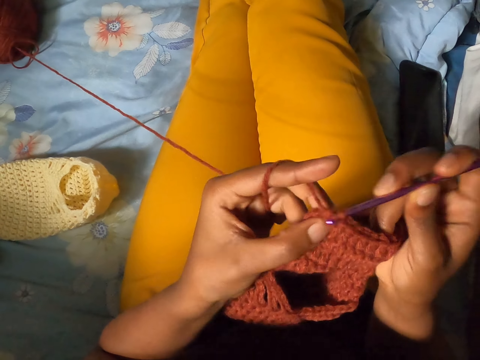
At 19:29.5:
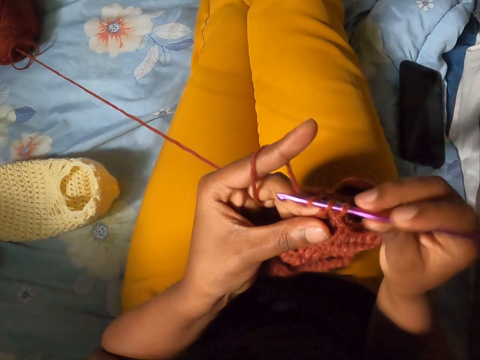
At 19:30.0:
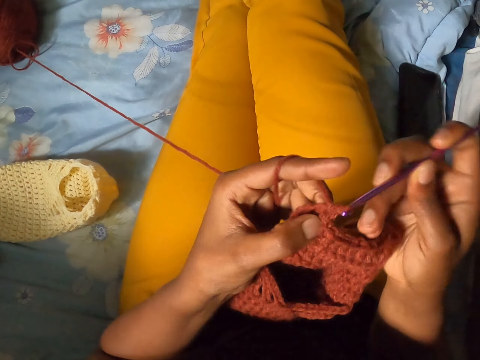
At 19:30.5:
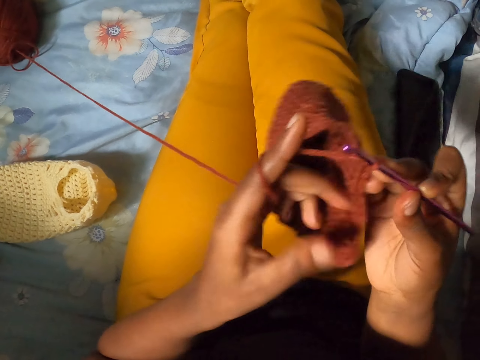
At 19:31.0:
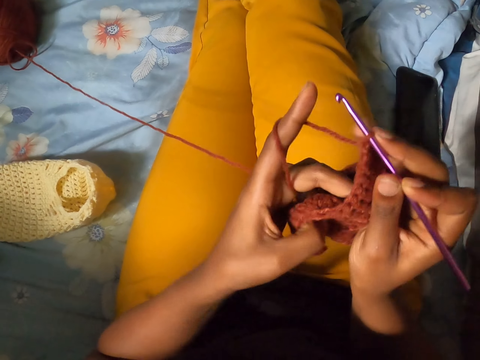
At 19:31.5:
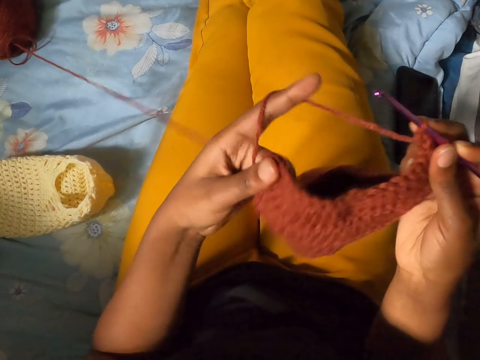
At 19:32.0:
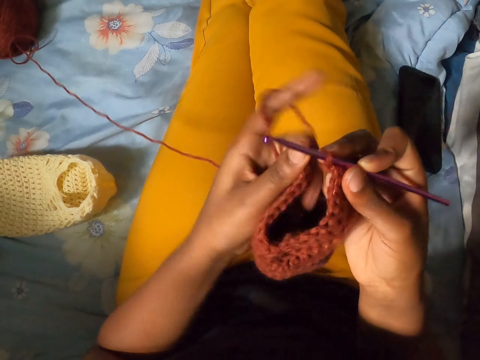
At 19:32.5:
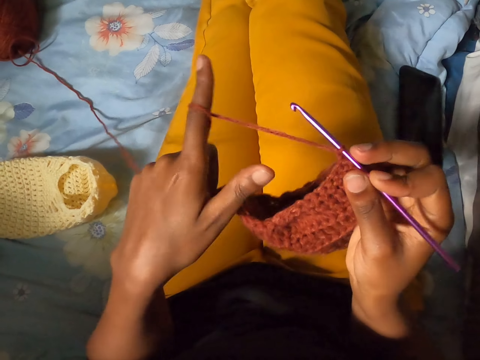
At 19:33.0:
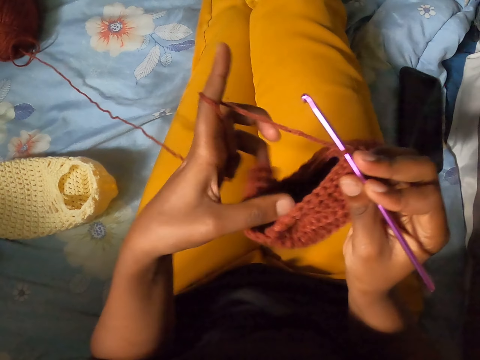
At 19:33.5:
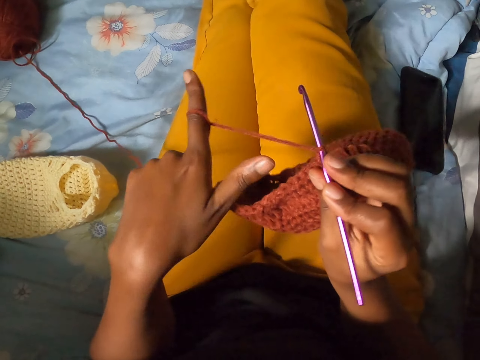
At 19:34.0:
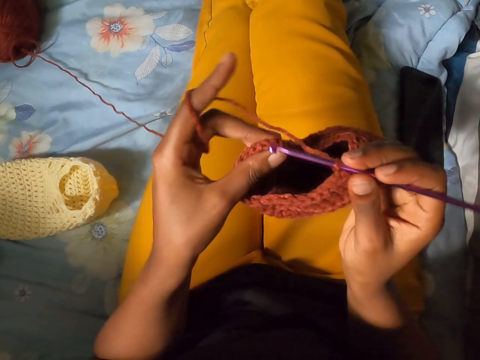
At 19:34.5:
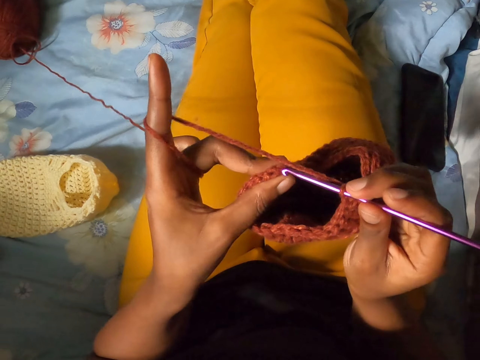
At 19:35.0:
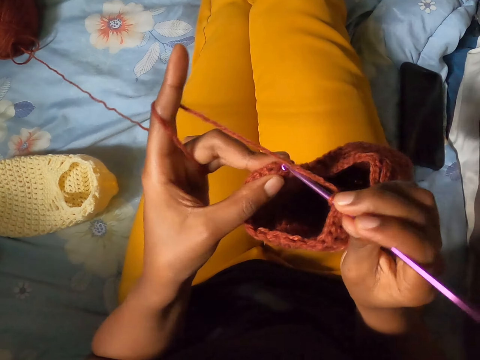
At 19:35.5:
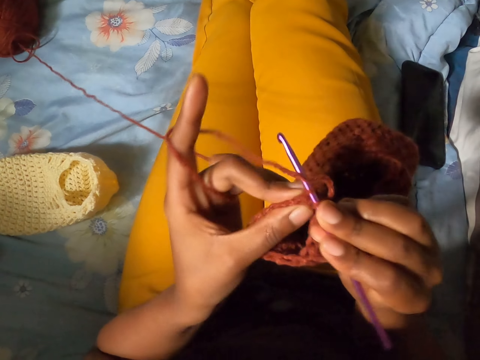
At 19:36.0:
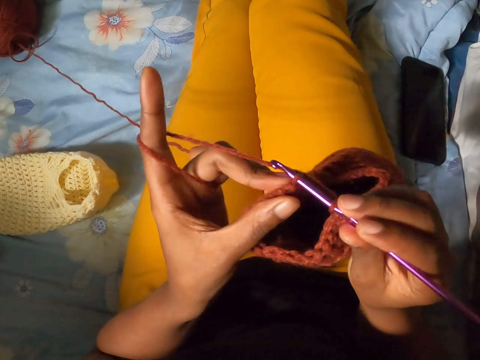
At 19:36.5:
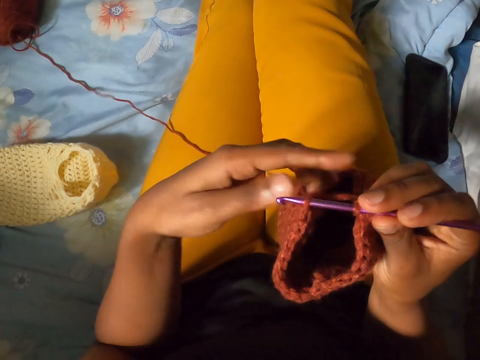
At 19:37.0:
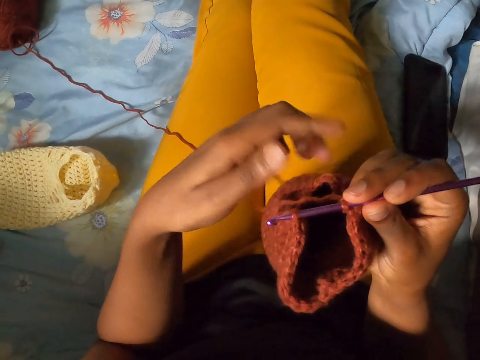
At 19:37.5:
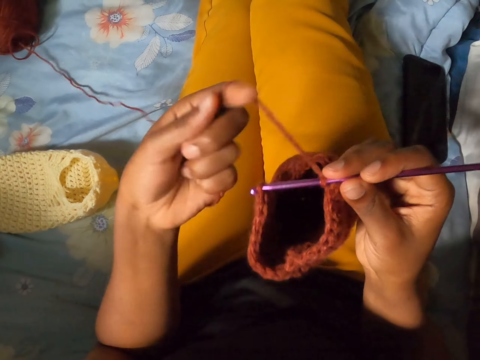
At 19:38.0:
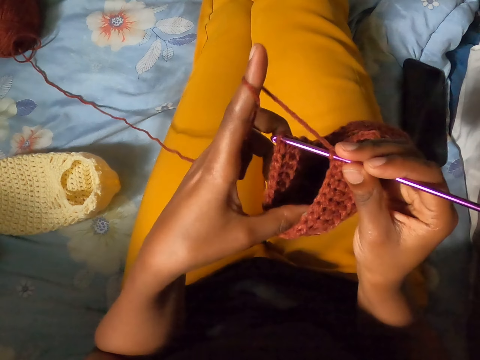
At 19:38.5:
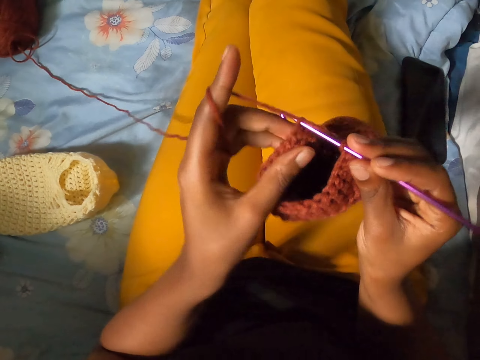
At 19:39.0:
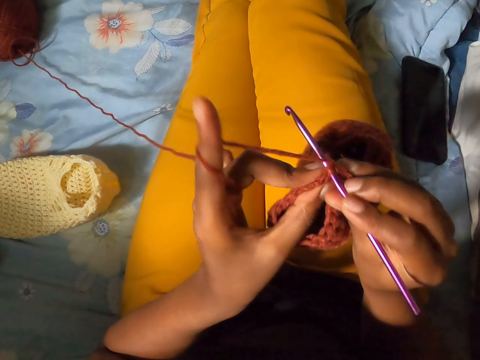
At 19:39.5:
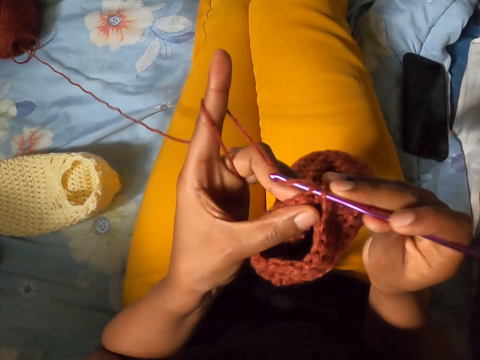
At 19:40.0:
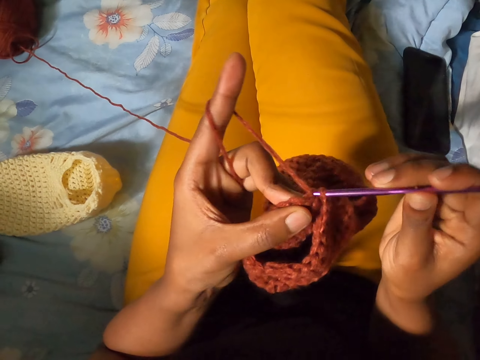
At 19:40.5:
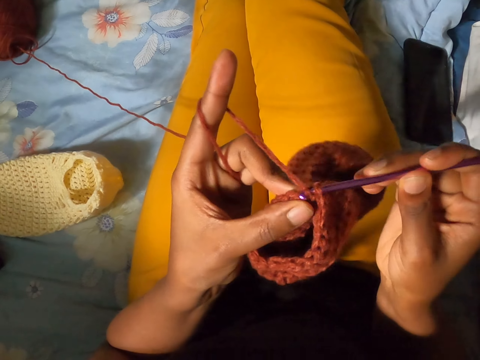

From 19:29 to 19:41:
The camera wearer aligns the fabric. She knits the fabric of yarn with a crochet. She holds the crochet with her right hand and untwirls the yarn from her left forefinger. She aligns the yarn. She twirls the yarn around her left forefinger. She holds the crochet with both hands. She crochets the yarn with the crochet hook in her right hand.

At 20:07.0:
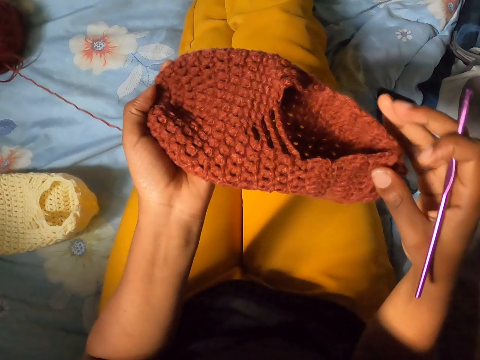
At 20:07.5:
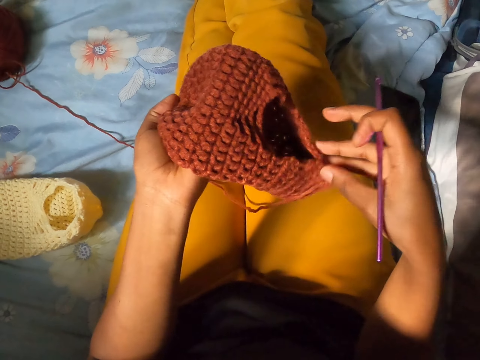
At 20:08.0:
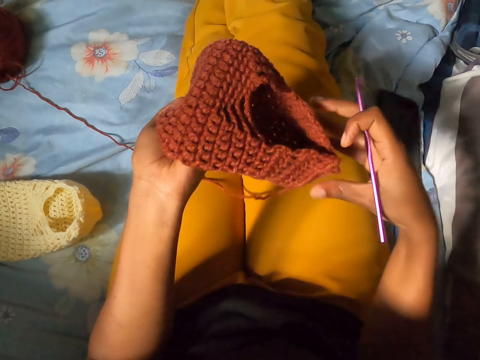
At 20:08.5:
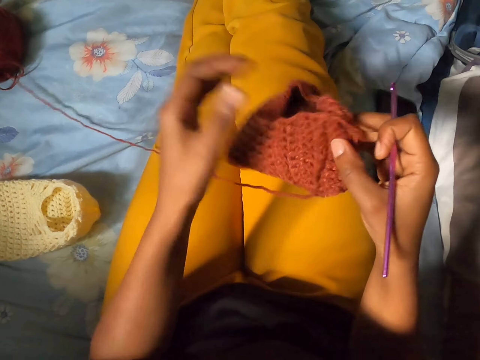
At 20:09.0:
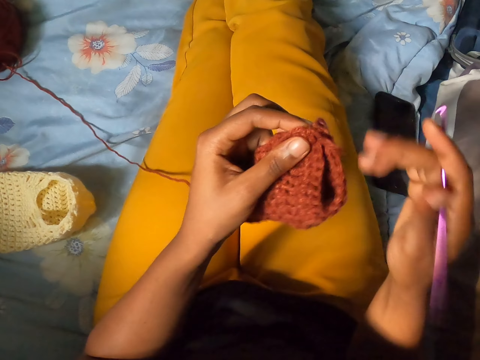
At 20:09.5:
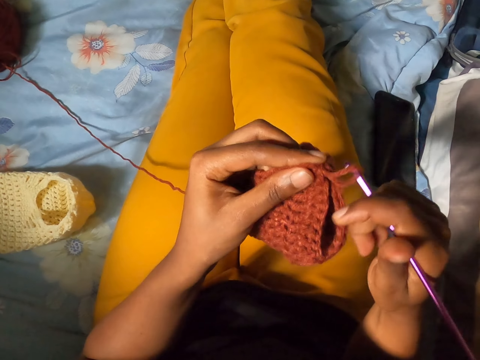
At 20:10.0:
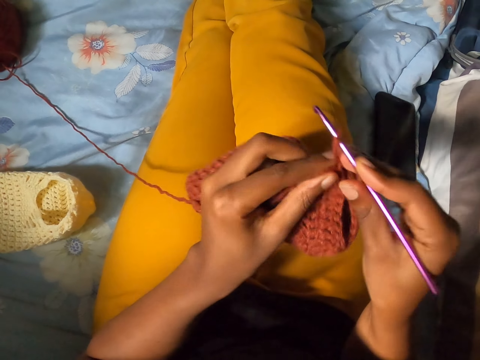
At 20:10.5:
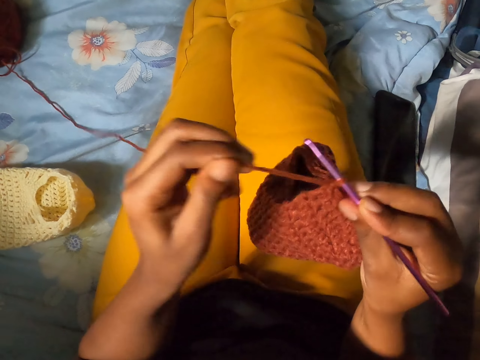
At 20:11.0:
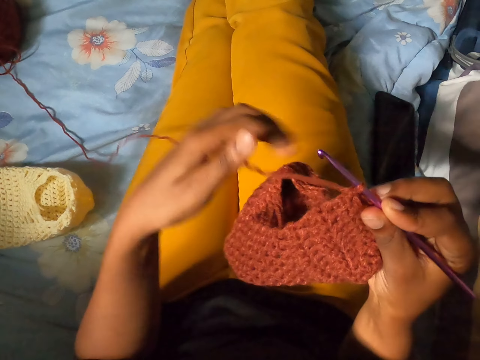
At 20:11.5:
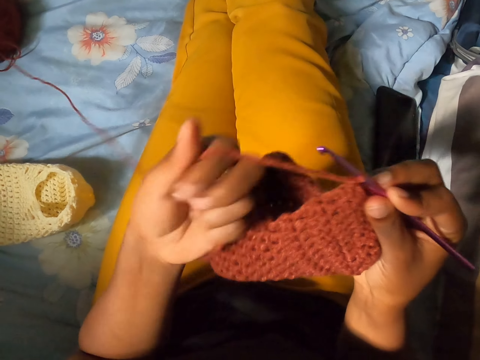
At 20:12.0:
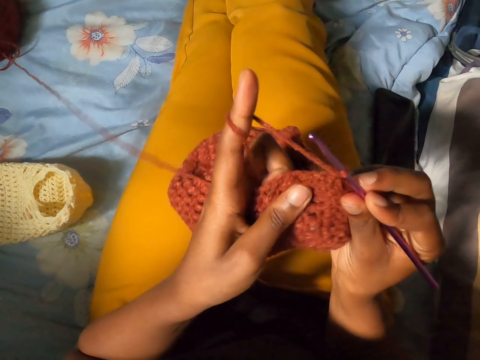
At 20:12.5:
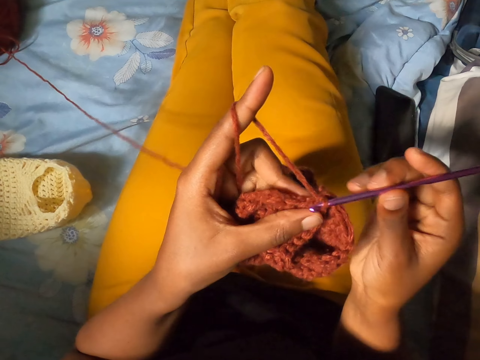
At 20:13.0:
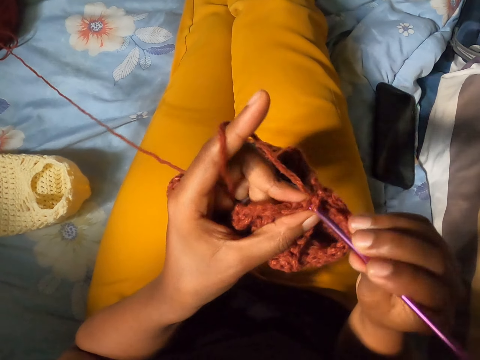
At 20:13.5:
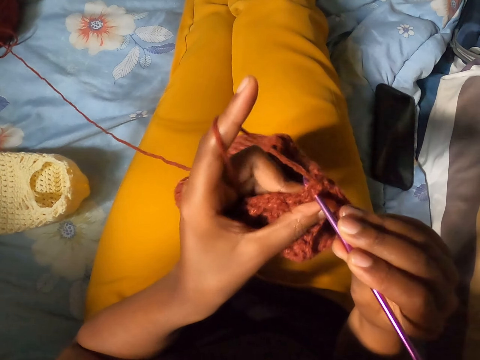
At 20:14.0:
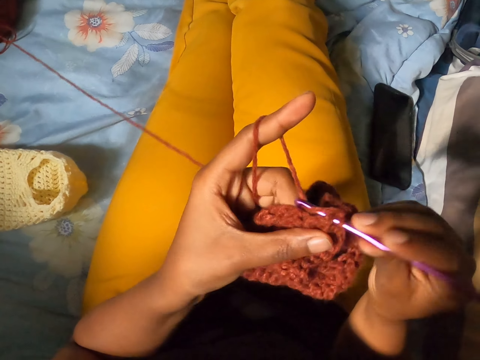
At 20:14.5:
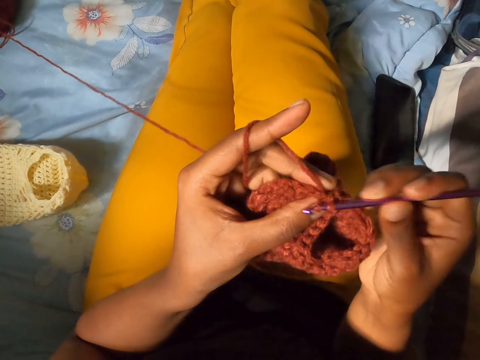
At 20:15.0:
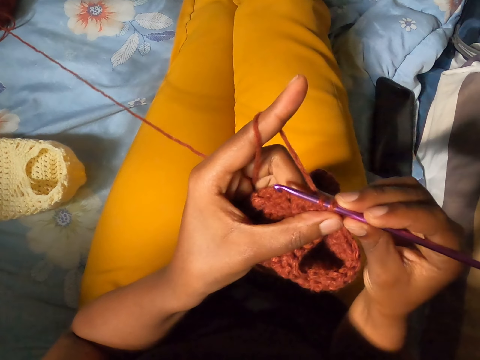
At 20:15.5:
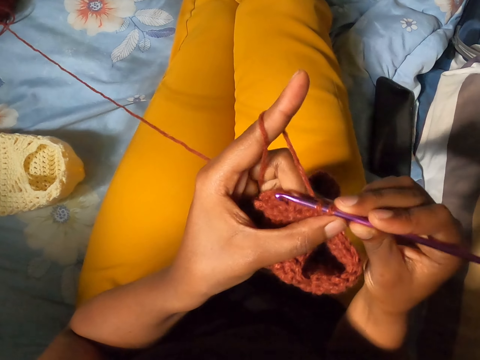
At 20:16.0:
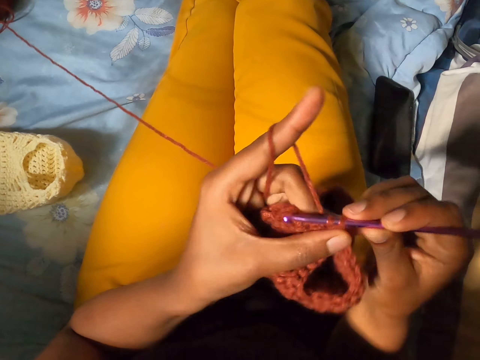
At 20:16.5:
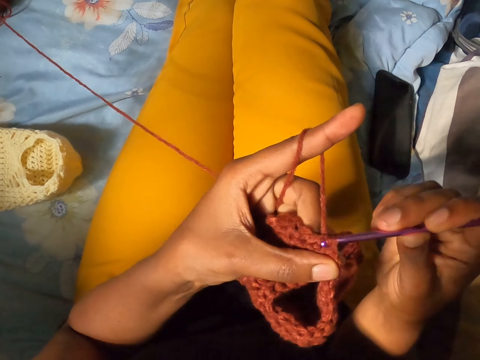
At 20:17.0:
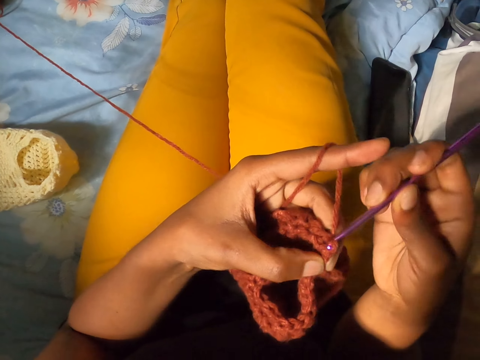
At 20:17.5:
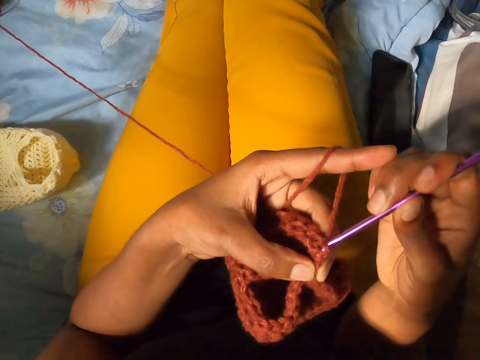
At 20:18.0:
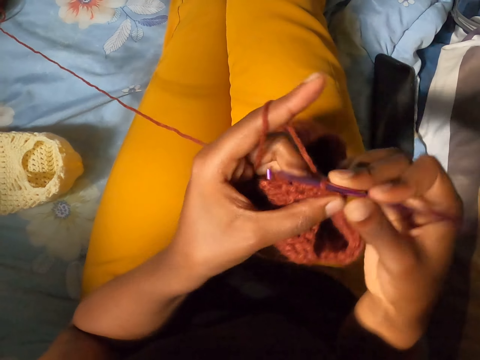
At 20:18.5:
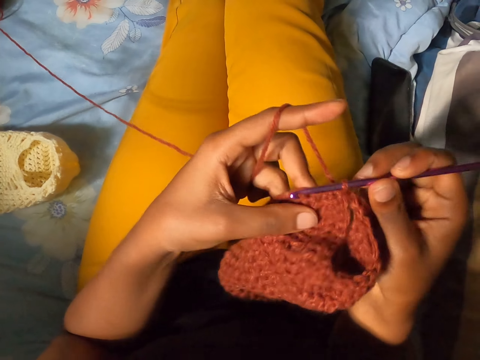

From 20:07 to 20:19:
The camera wearer holds the crochet with her left hand. She inserts the crochet hook into the crochet with her right hand. She knits fabric of yarn with a crochet. She passes the crochet from her left hand to her right hand. She tightens the yarn with her left hand. She aligns the yarn. She twirls the yarn around her left forefinger. She passes the yarn from her right hand to her left hand. She crochets the yarn with the crochet hook in her right hand.

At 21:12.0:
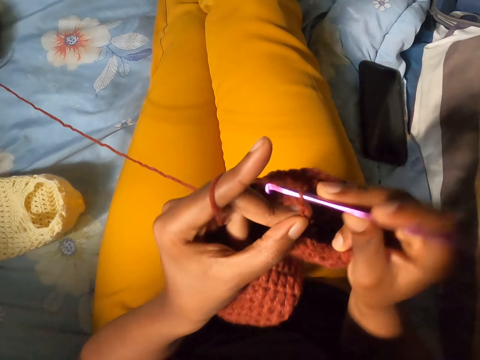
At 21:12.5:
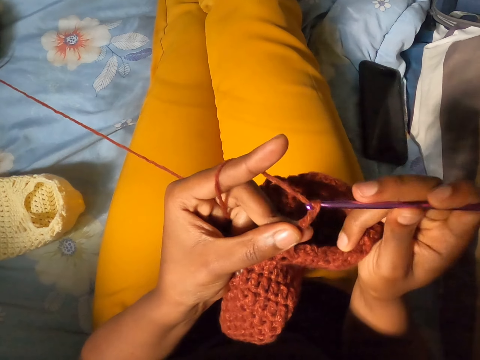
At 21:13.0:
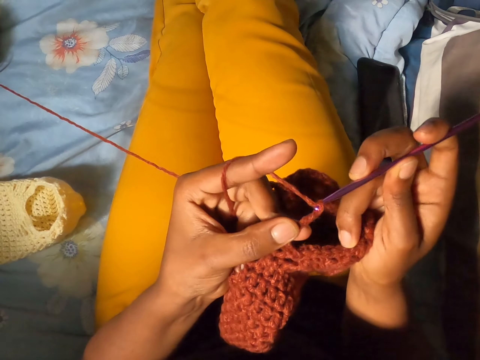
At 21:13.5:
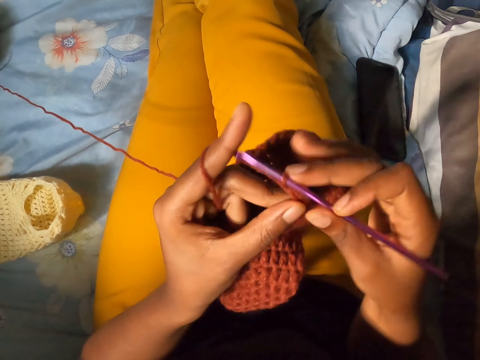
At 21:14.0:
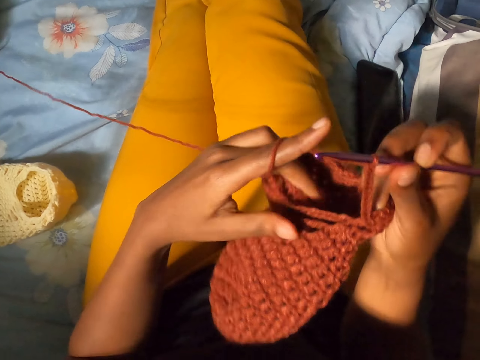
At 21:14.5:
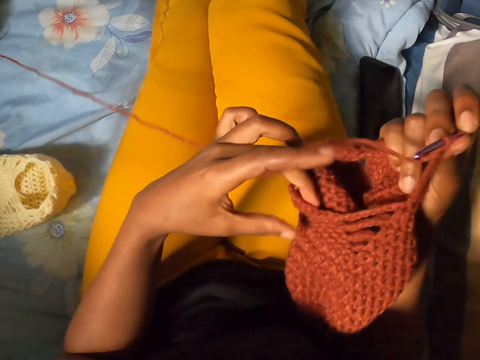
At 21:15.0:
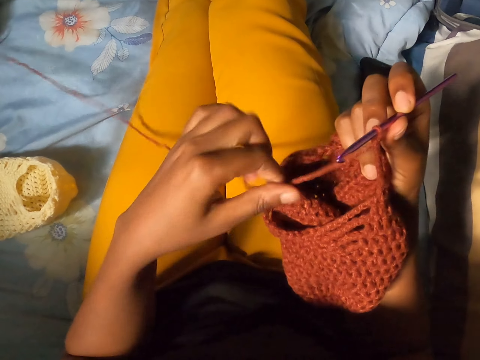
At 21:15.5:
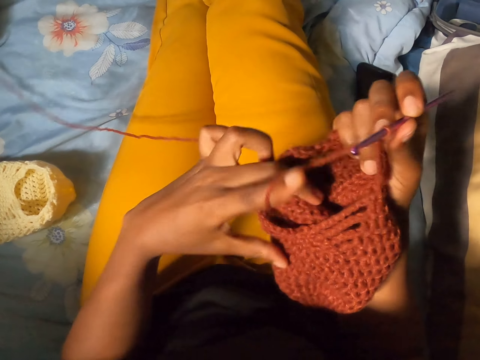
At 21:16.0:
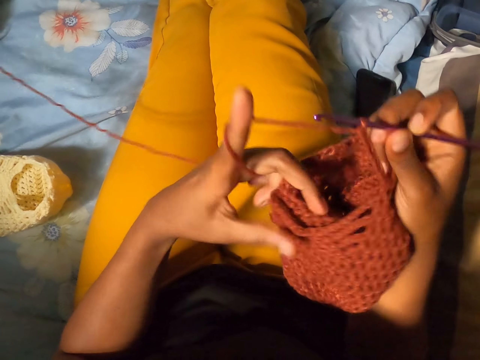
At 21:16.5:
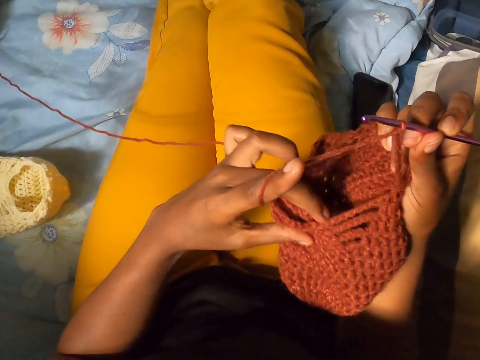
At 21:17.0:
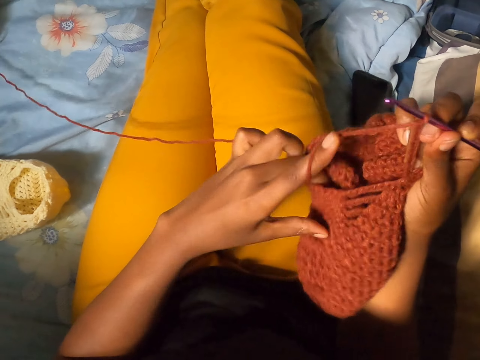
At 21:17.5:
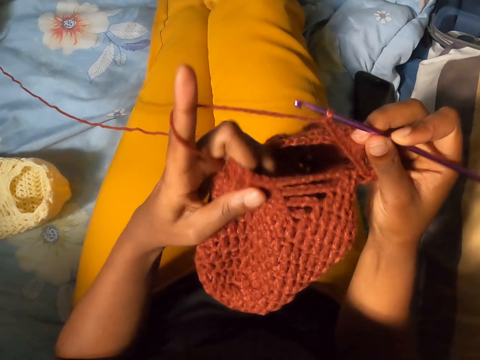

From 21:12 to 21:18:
The camera wearer passes the crochet from her left hand to her right hand. She untwirls the yarn from her left forefinger. She aligns the yarn. She twirls the yarn around her left forefinger. She holds the crochet with both hands.
